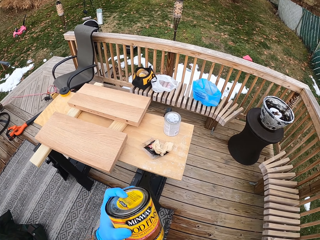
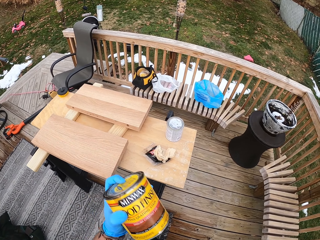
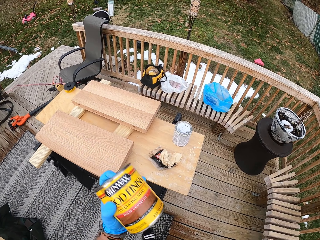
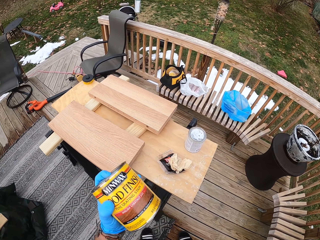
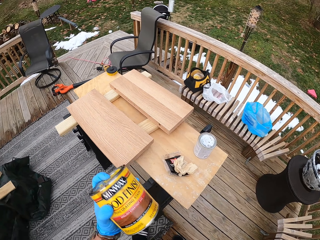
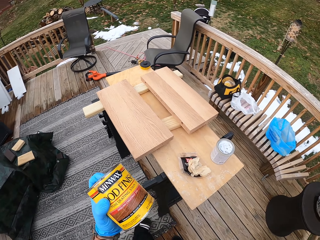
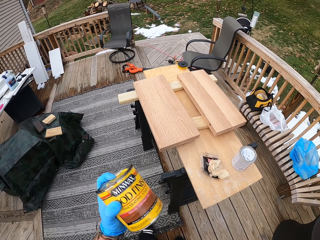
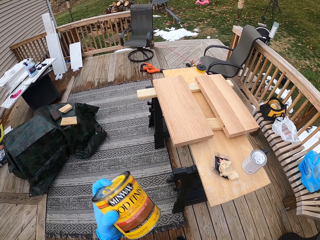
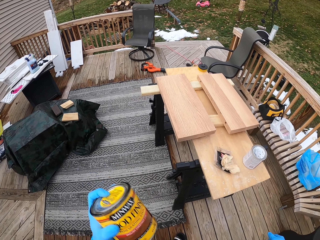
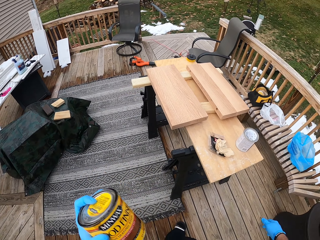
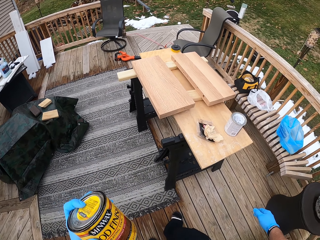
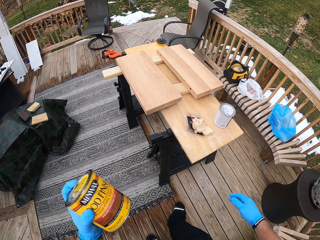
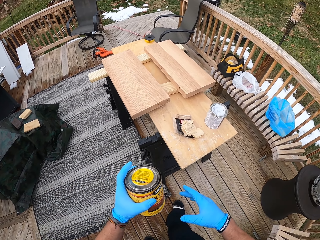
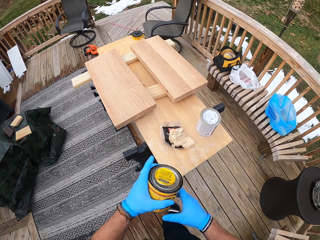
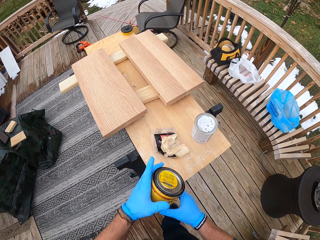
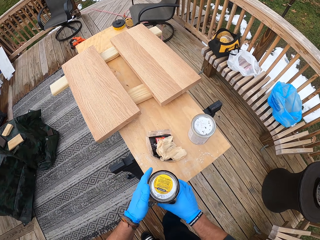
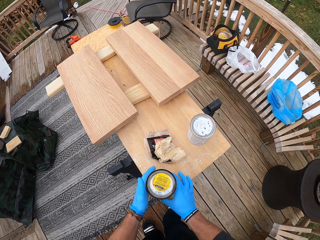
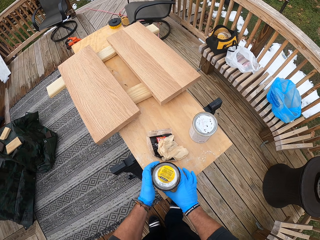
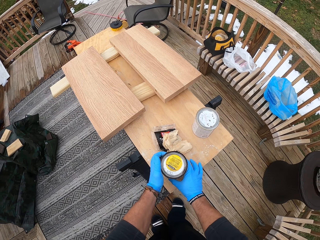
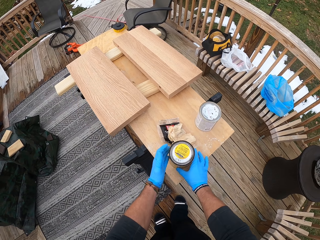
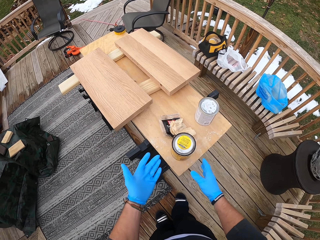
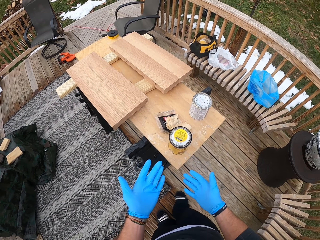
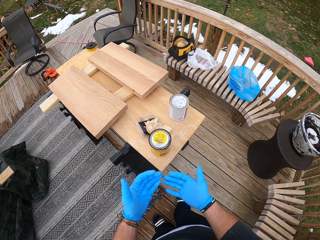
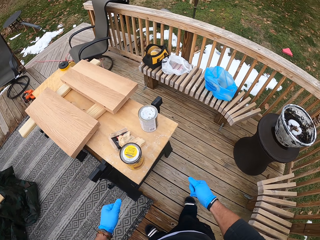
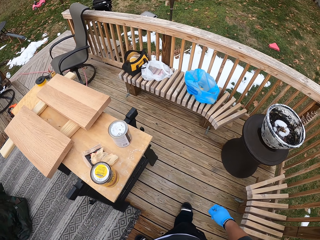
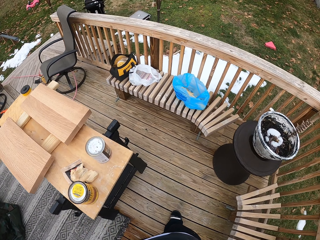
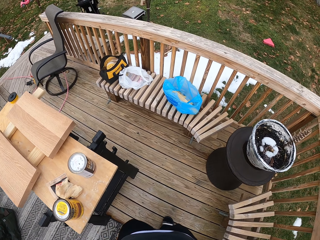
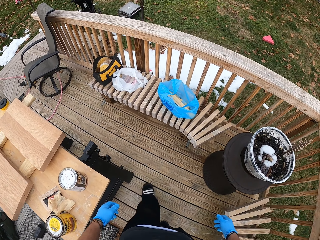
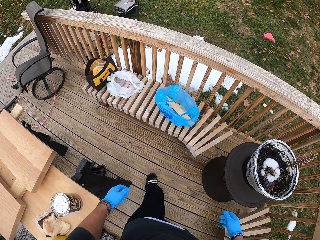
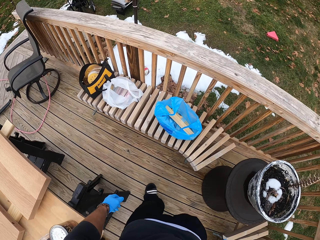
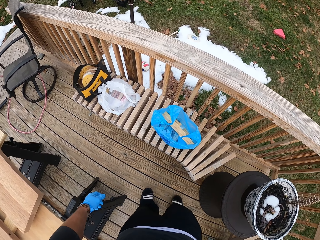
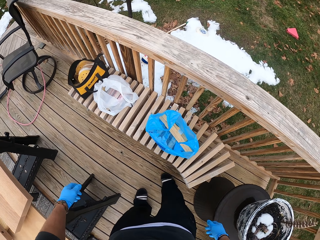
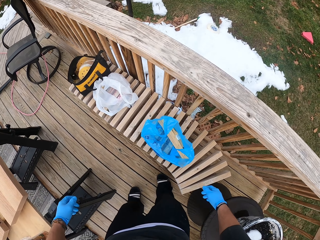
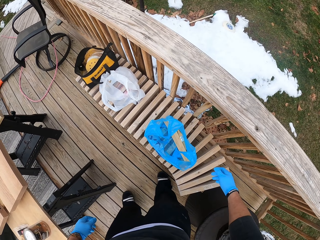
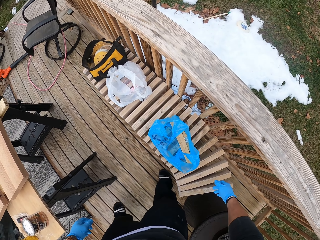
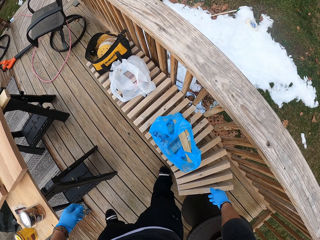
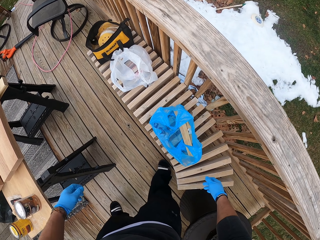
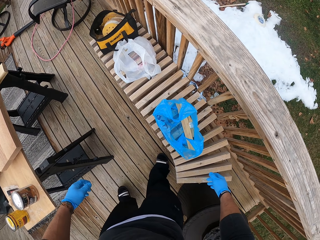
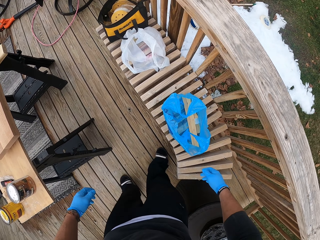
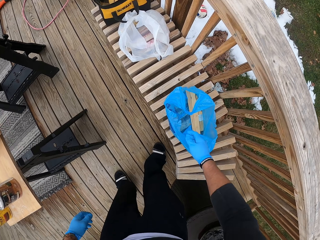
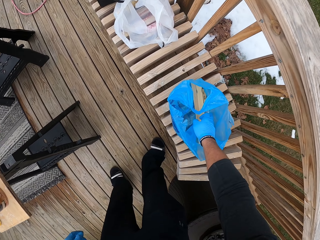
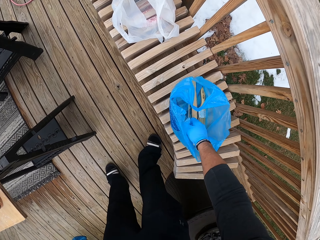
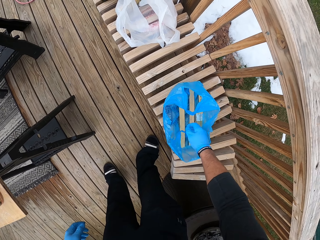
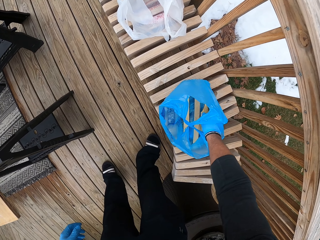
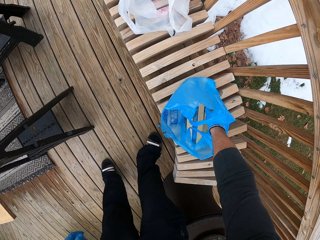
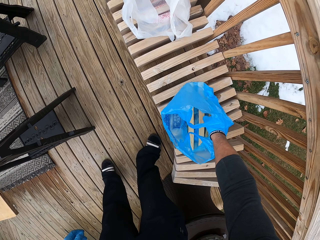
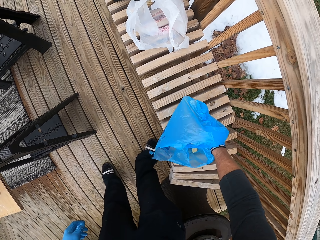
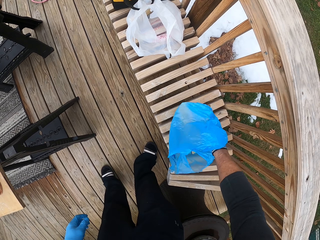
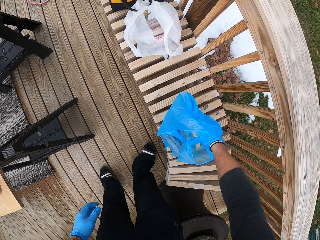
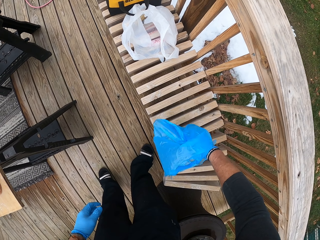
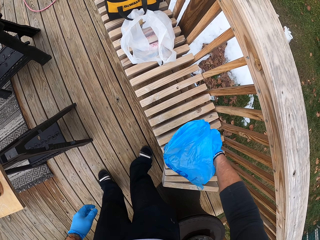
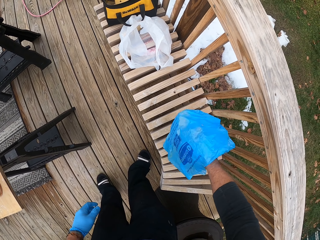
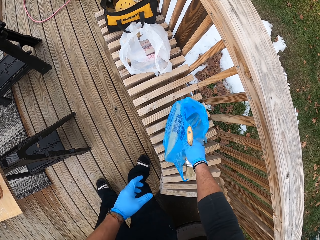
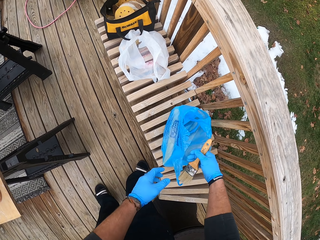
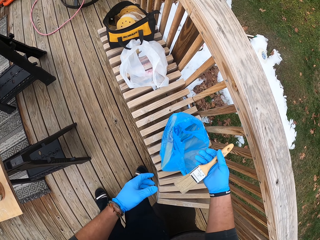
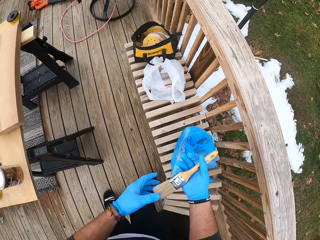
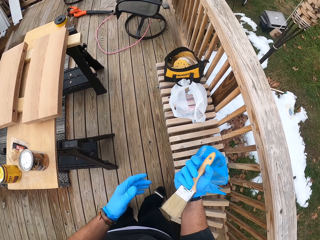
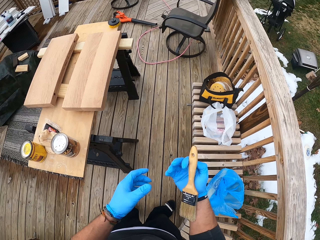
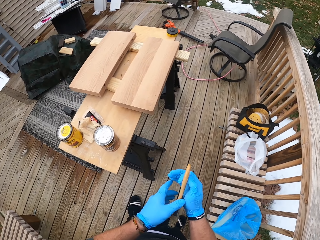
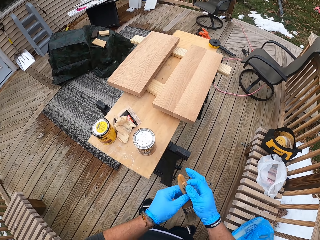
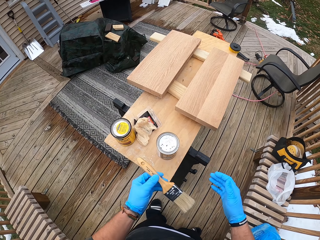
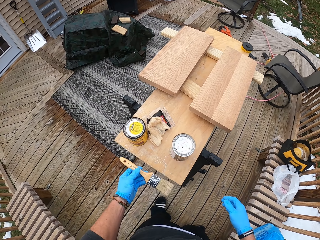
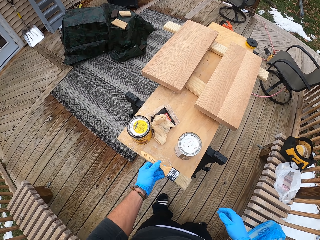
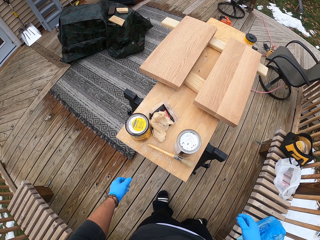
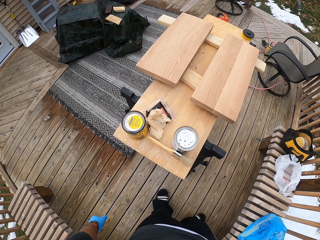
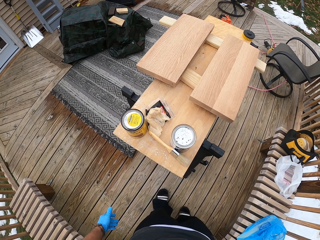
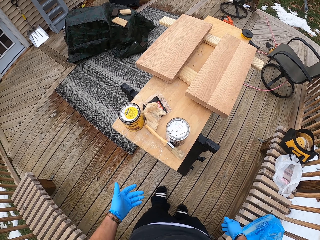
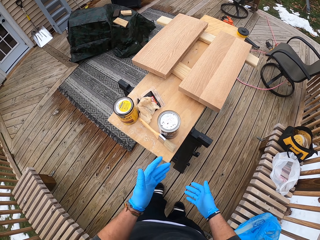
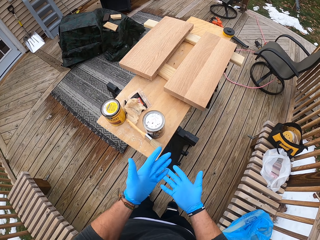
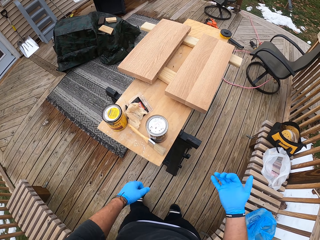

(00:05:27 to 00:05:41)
The camera wearer places the paint can on the table with both his hands. He walks around. He picks up a paintbrush from a nylon on a bench with his right hand. He examines the paintbrush. He passes the paintbrush from his right hand to his left hand. He drops the paintbrush on the table with his left hand.

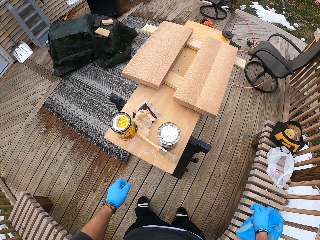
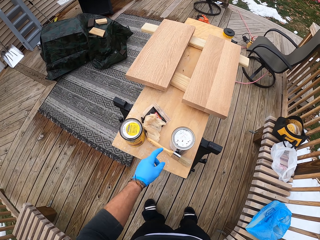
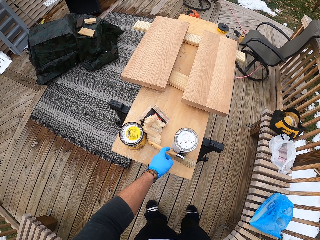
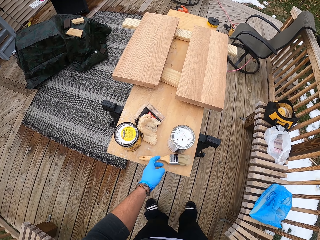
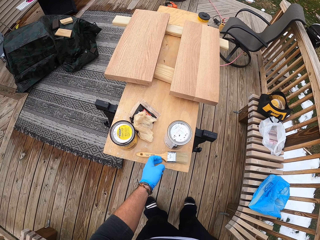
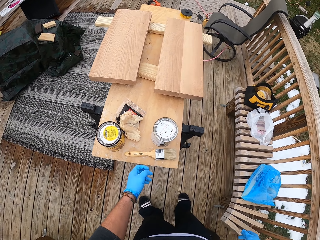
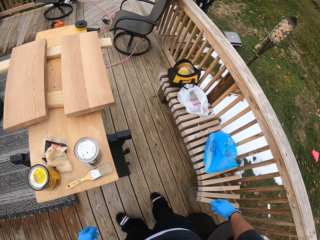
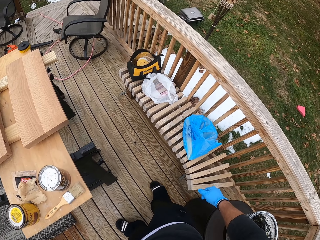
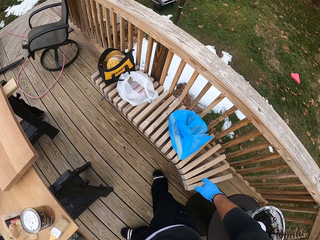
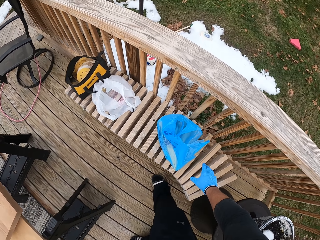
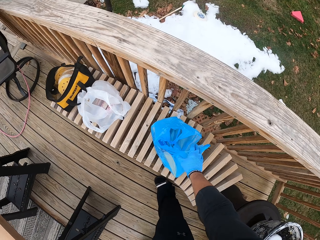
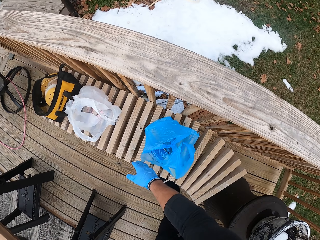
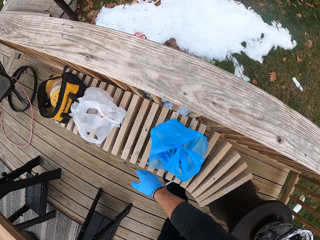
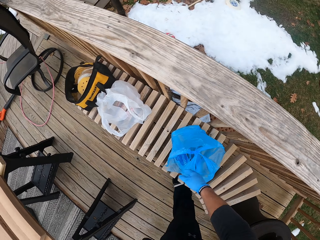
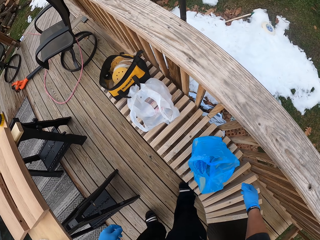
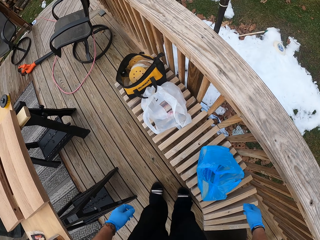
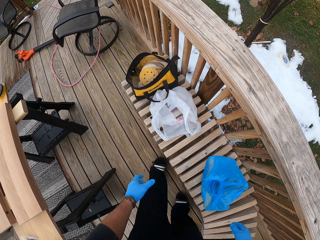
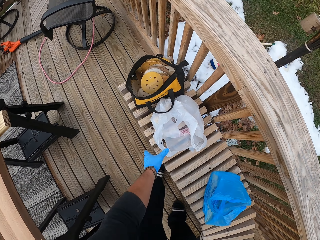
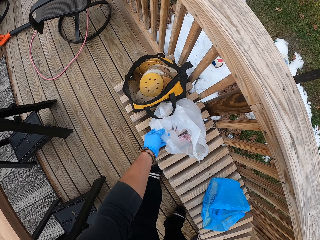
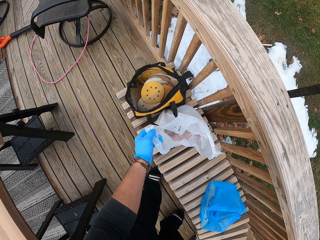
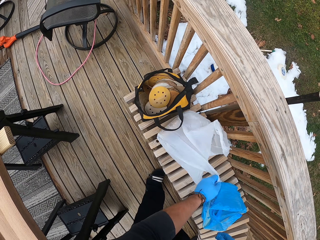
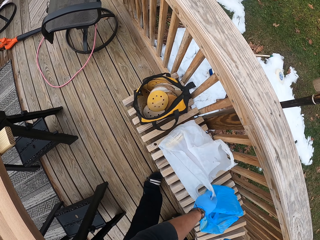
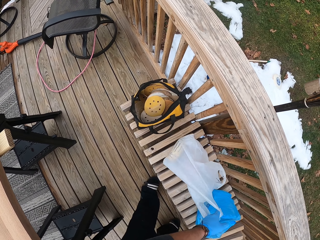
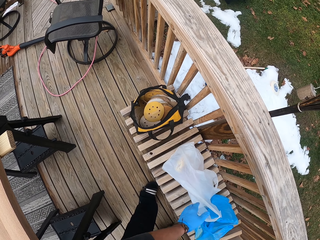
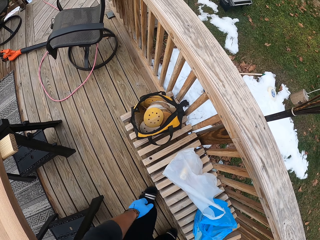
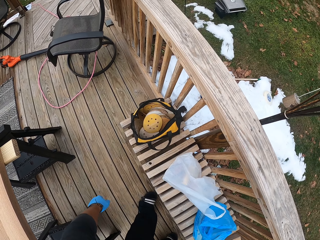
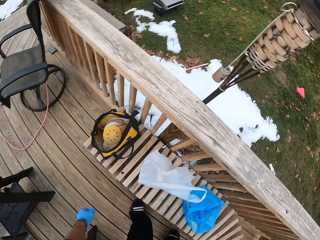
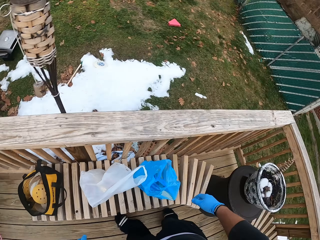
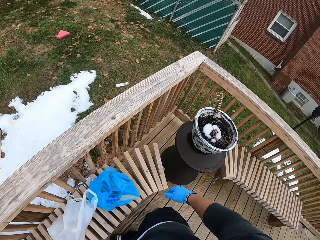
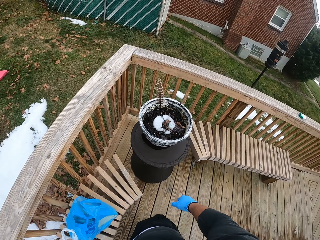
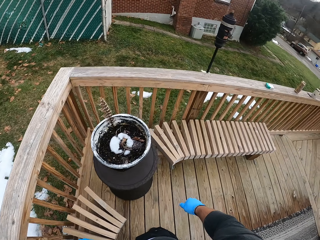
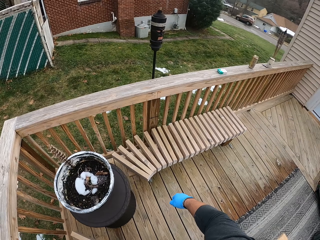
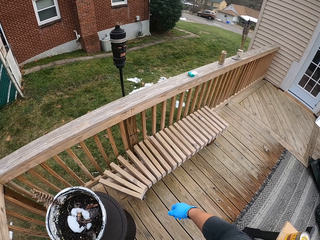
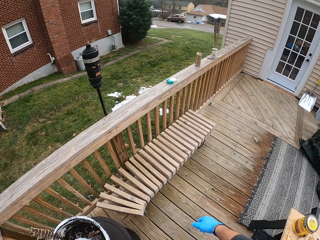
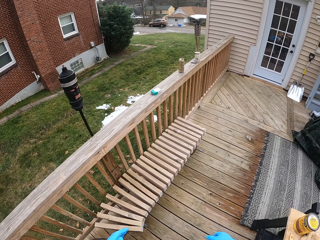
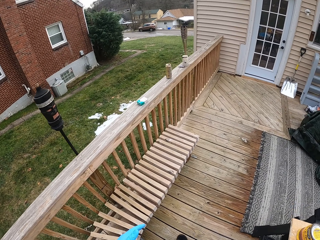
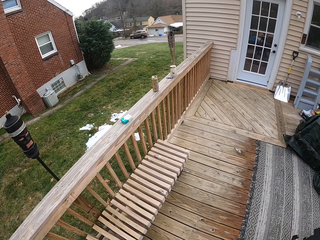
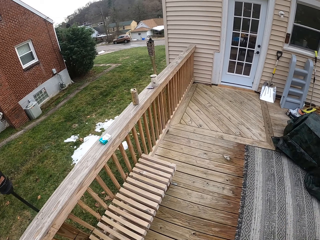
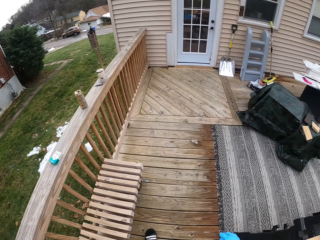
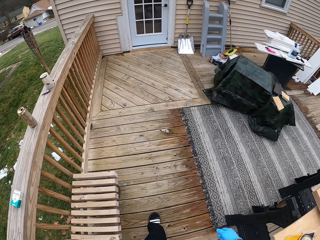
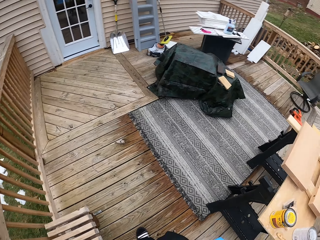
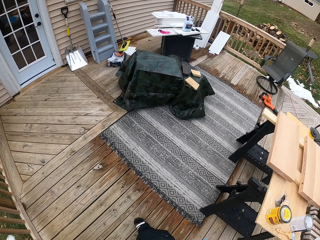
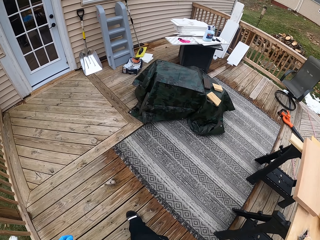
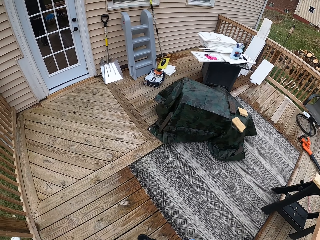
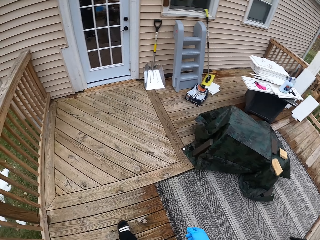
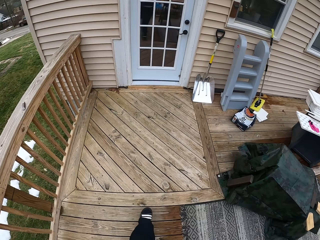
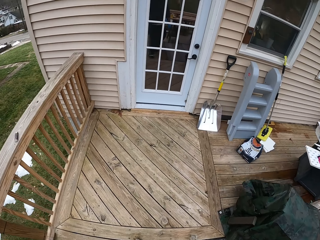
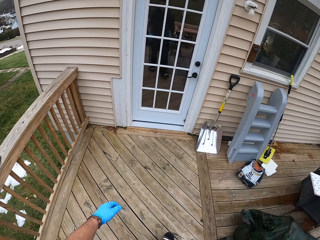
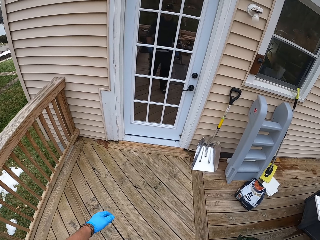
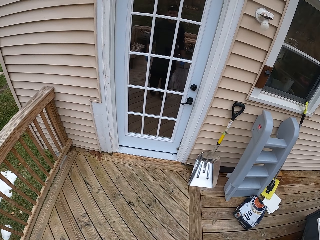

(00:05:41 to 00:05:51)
The camera wearer moves the hands. They move the paintbrush. They walk around. They touch the shopping bag. They move the shopping bag. They walk around.
